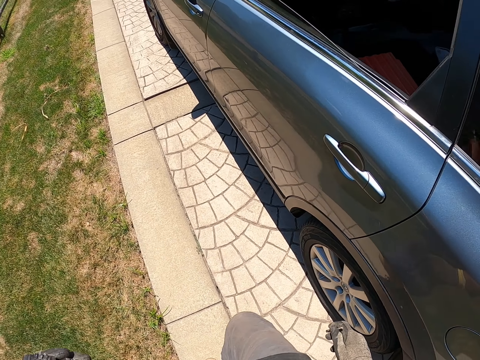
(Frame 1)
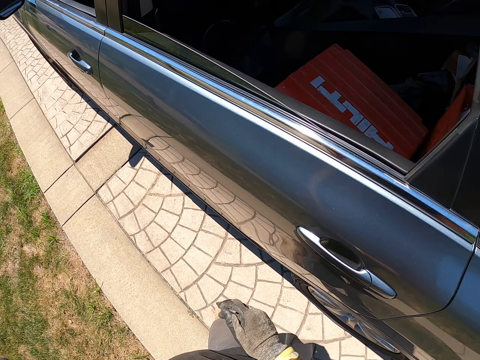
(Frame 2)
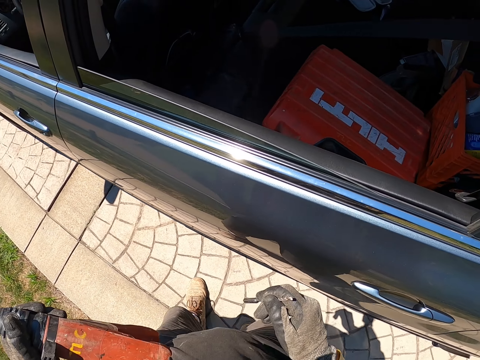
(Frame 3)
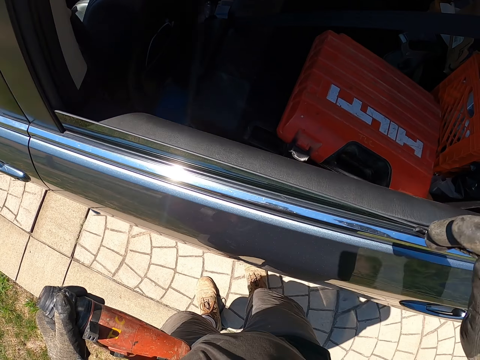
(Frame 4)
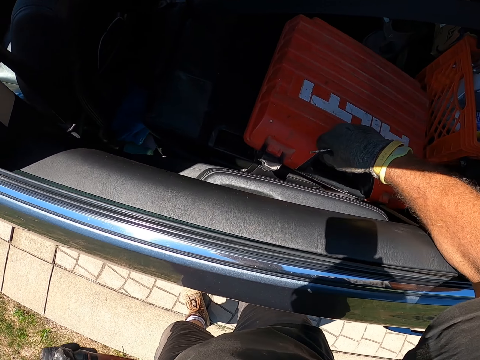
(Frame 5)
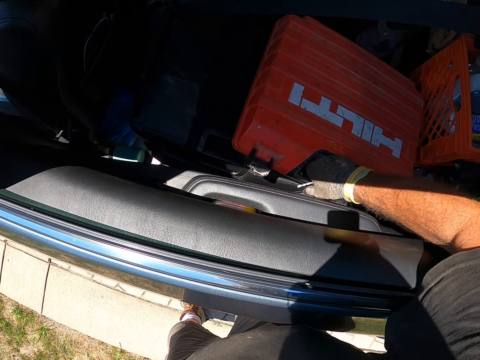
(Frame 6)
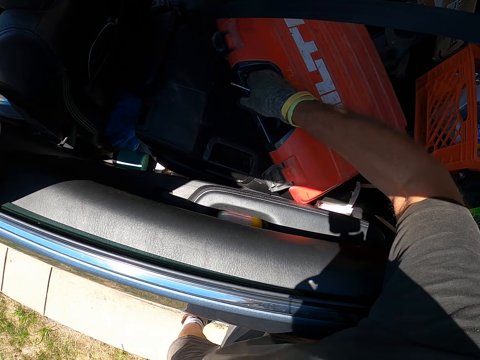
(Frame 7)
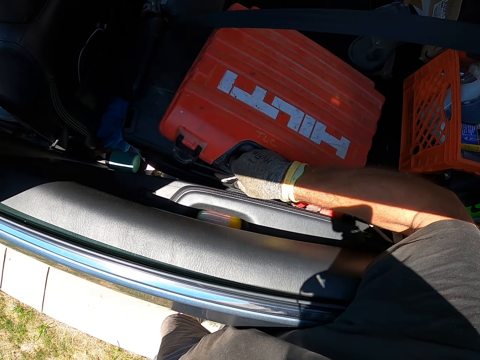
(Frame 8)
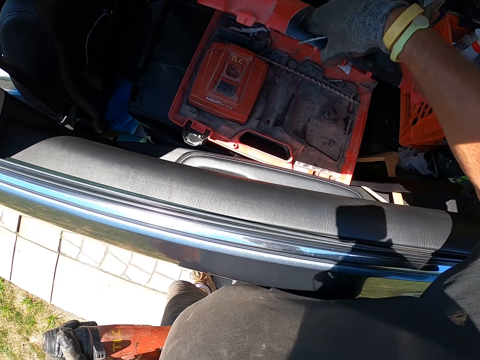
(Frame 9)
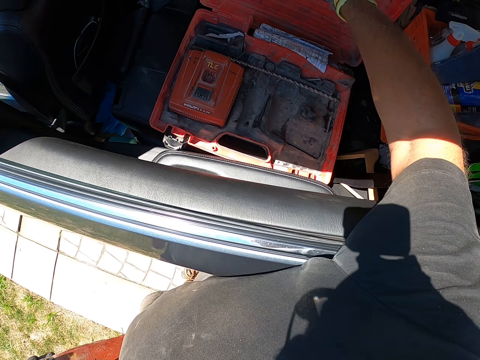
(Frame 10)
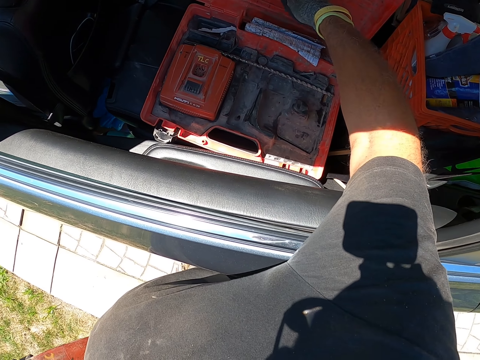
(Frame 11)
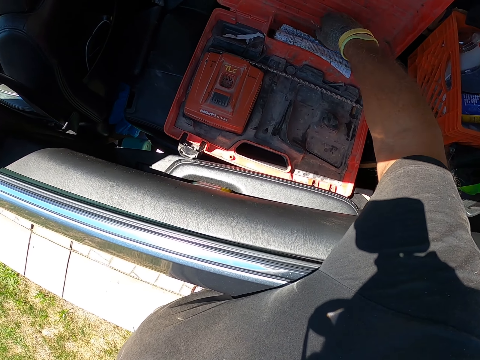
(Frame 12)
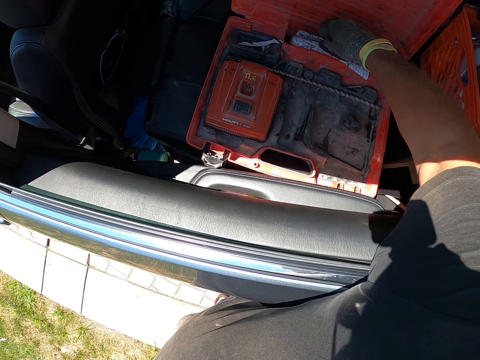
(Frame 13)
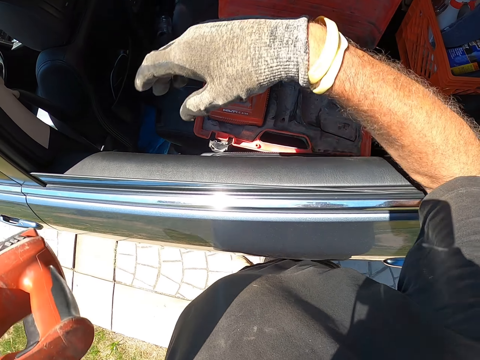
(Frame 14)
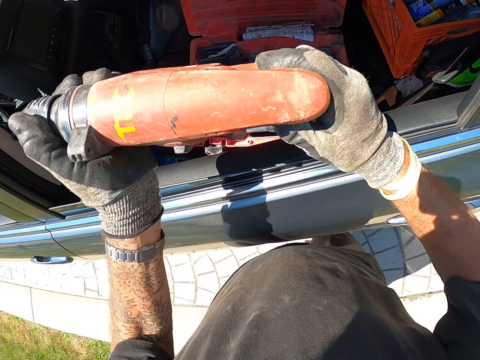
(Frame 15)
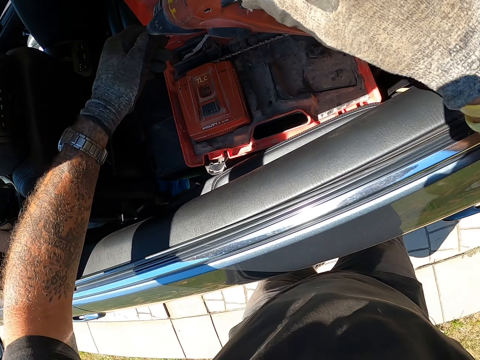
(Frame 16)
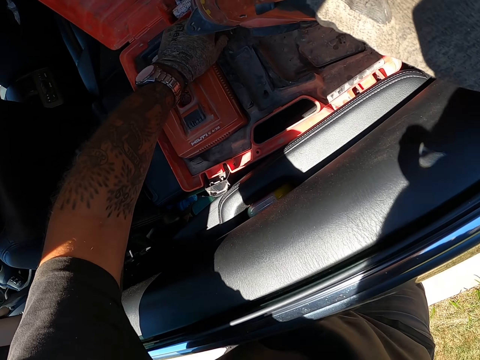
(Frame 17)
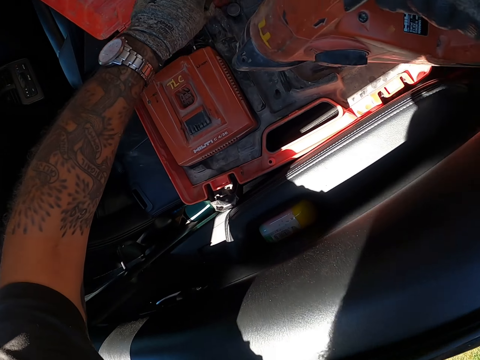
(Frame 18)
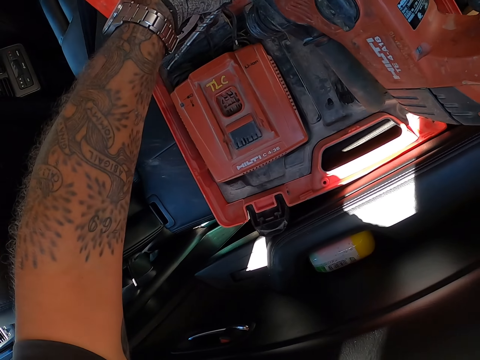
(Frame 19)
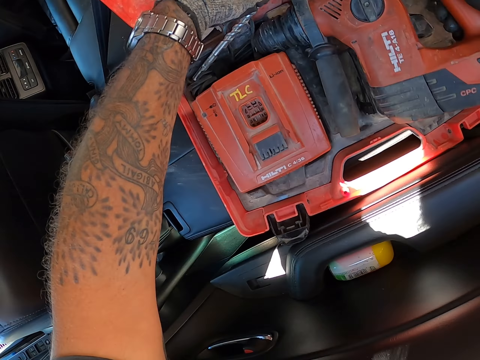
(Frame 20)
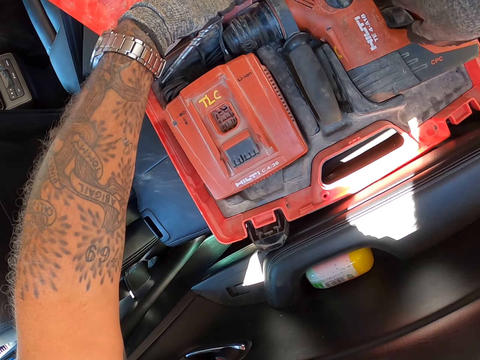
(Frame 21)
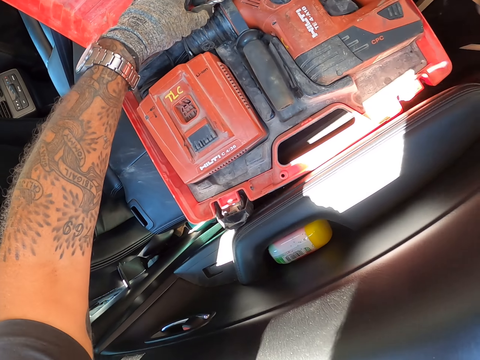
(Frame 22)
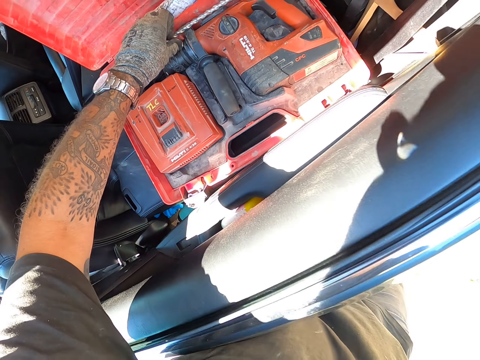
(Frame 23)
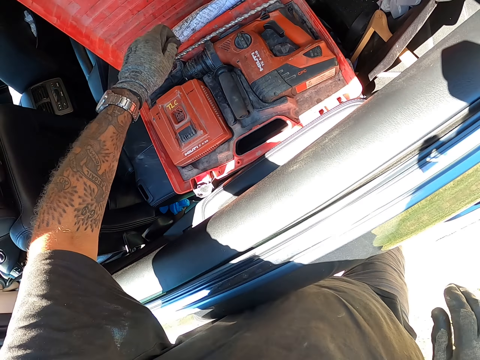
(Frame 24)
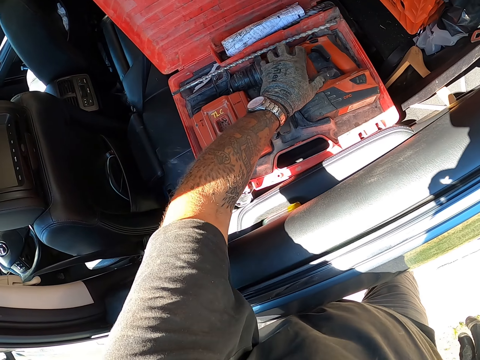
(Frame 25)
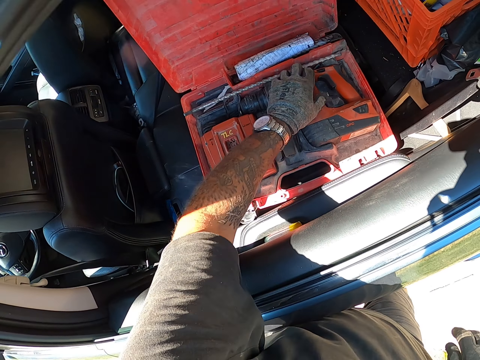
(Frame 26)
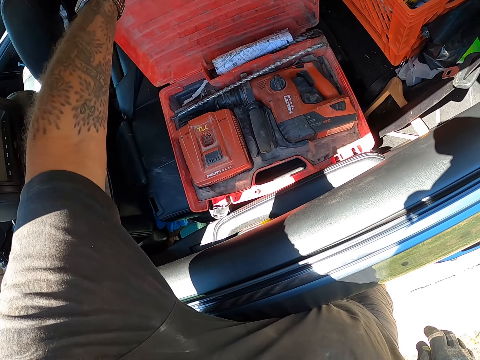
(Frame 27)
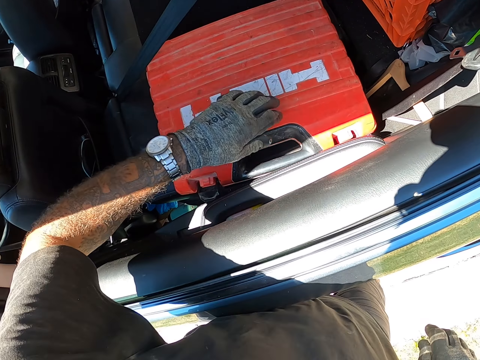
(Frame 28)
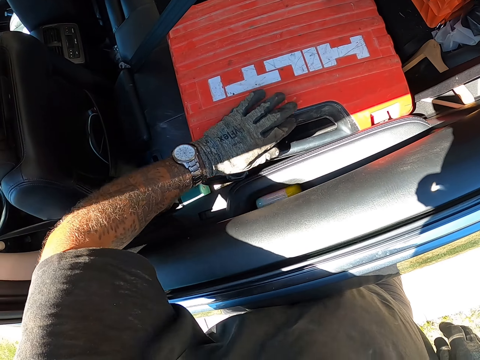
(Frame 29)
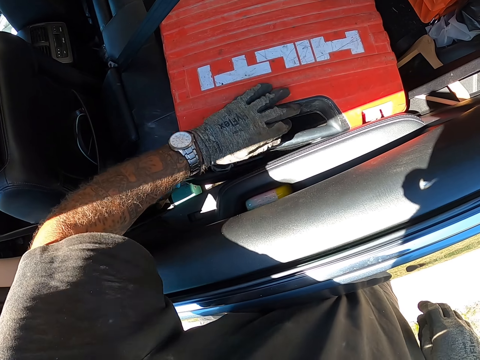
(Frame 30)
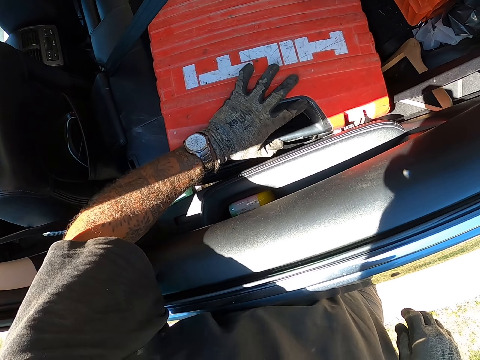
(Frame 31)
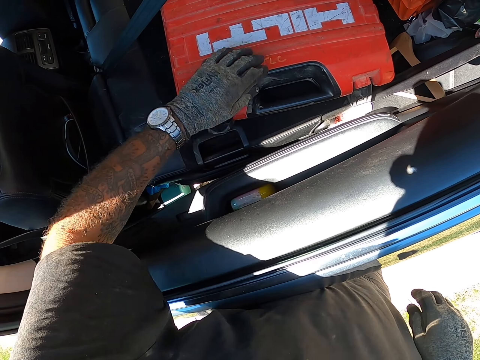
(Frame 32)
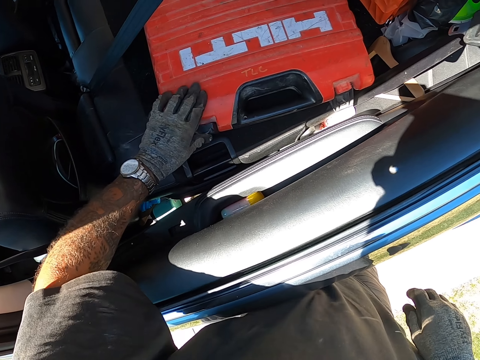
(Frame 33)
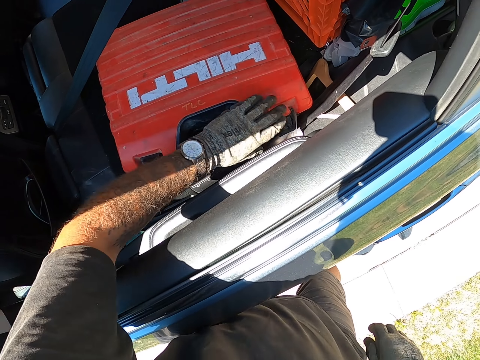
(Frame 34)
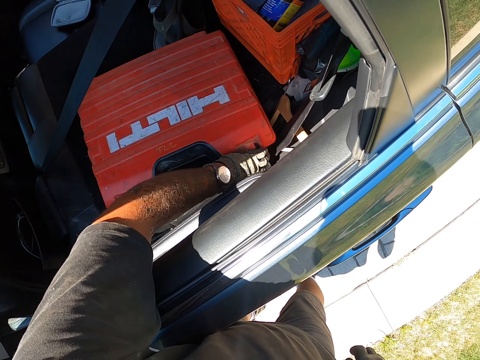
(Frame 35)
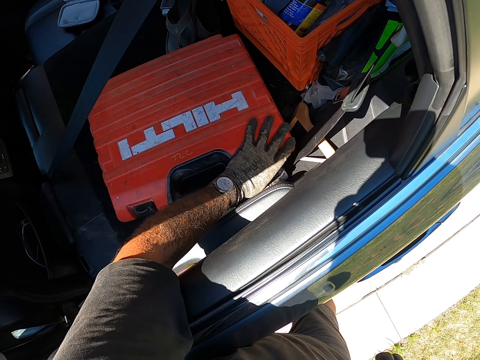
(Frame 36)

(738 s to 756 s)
The camera wearer moves a tool box. They open the tool box. They hold something in the tool box. They hold the hand drill. They move a drill bit in the tool box. They put the tool box in the car. They put the power drill and something in the tool box. They look around. They move the drill bit in the tool box. They close the tool box. They move the tool box. They close the tool box.

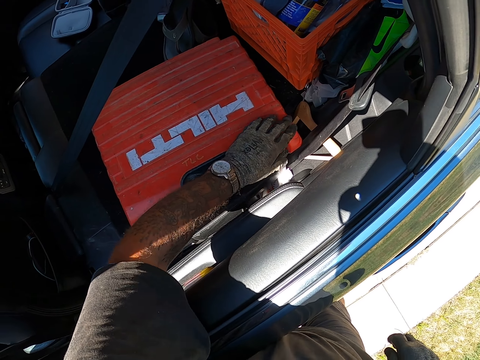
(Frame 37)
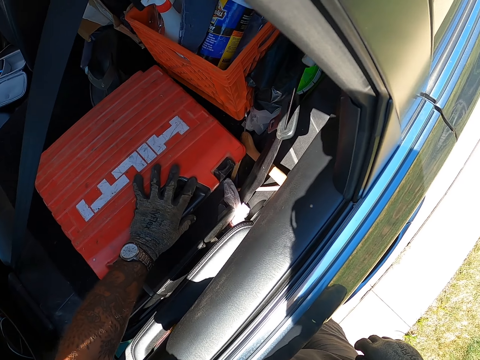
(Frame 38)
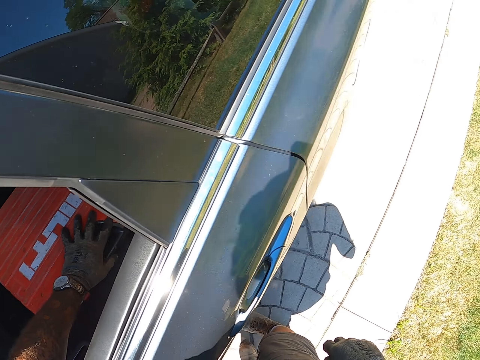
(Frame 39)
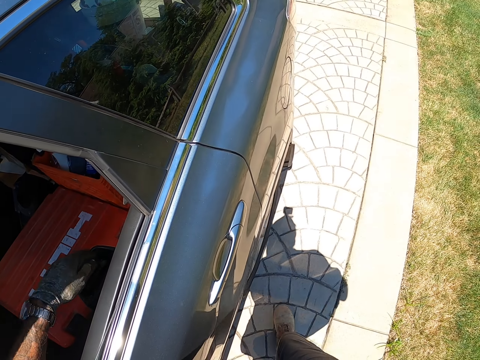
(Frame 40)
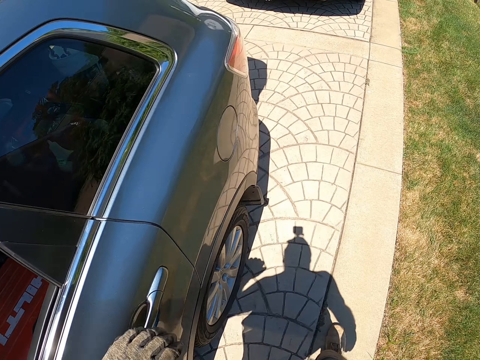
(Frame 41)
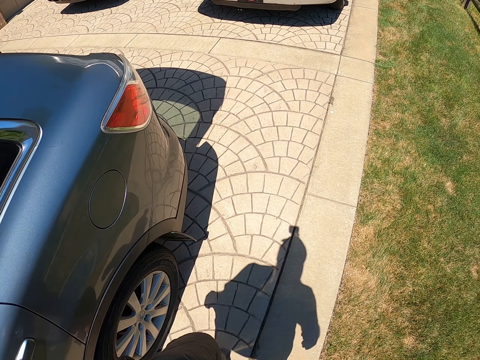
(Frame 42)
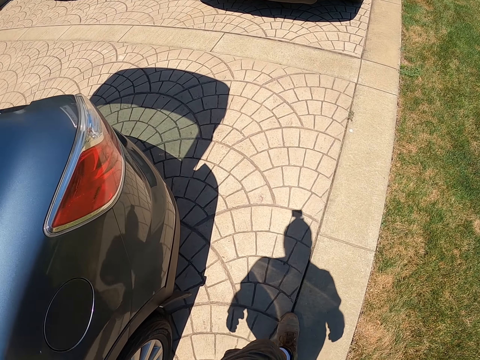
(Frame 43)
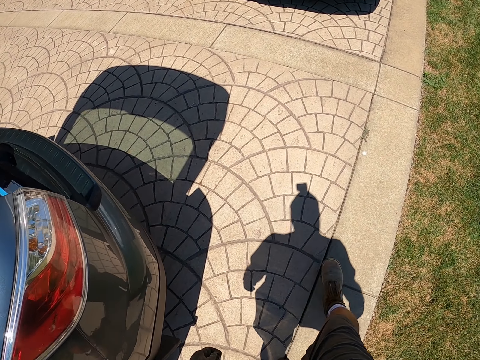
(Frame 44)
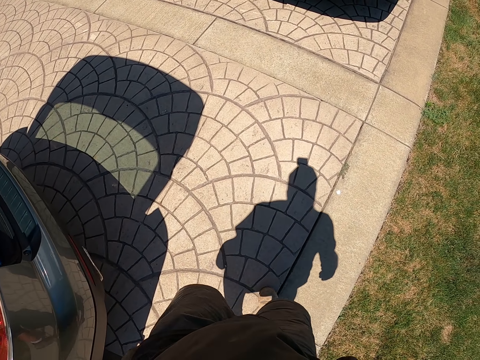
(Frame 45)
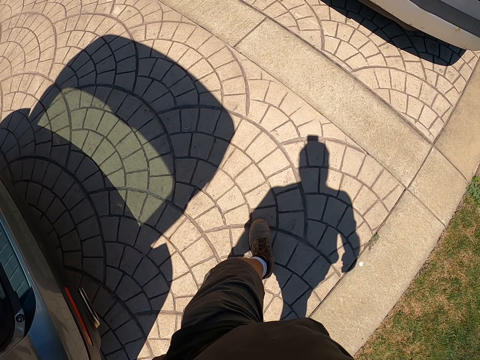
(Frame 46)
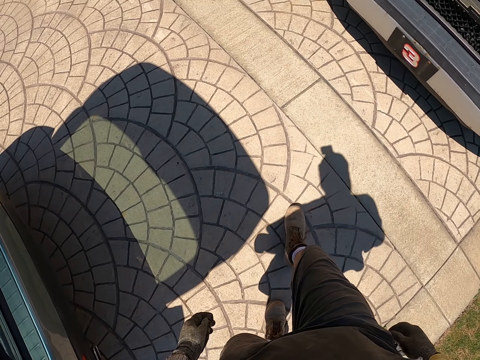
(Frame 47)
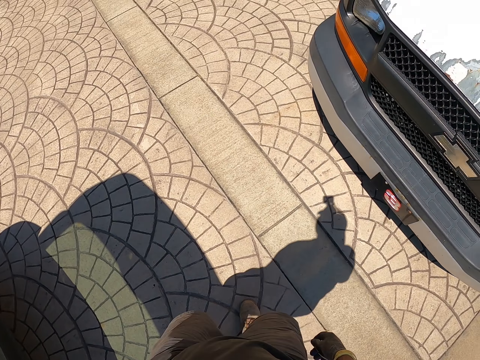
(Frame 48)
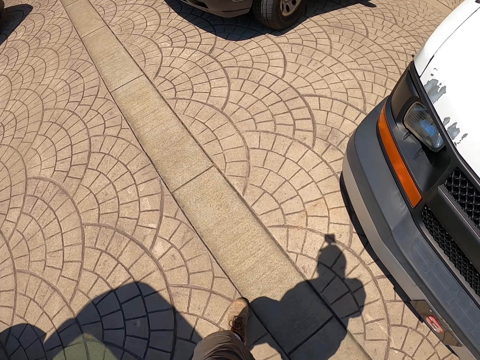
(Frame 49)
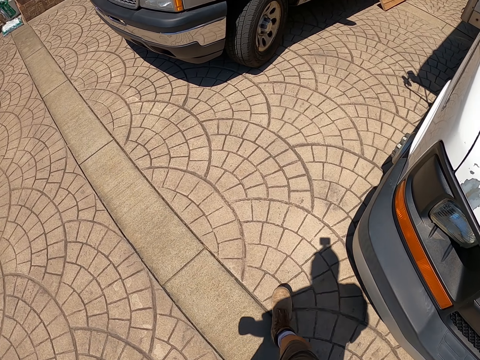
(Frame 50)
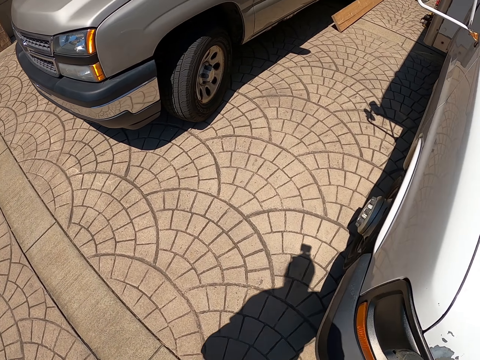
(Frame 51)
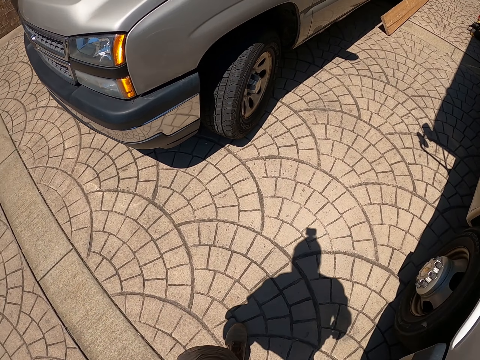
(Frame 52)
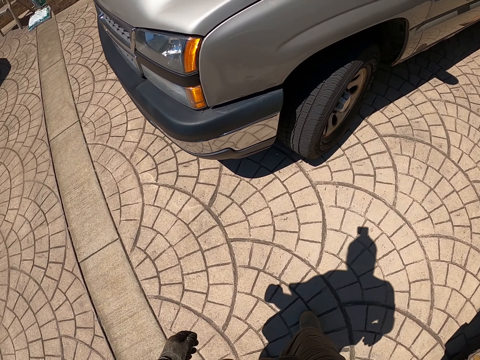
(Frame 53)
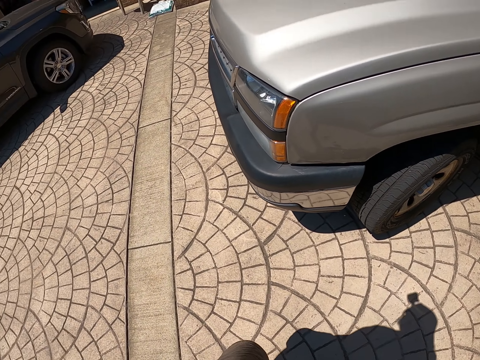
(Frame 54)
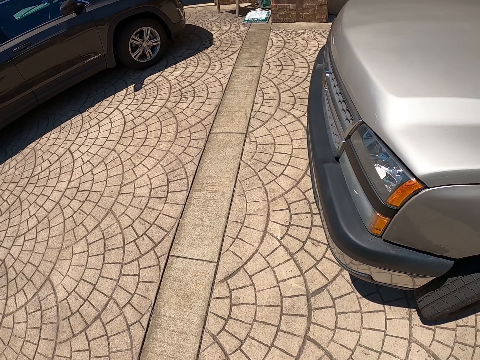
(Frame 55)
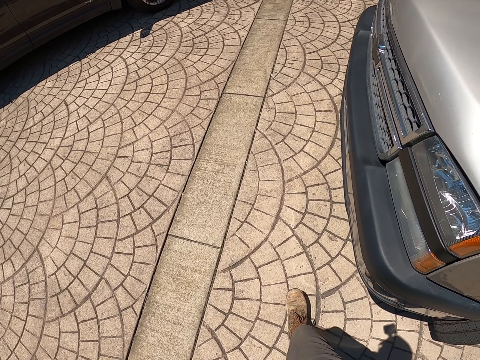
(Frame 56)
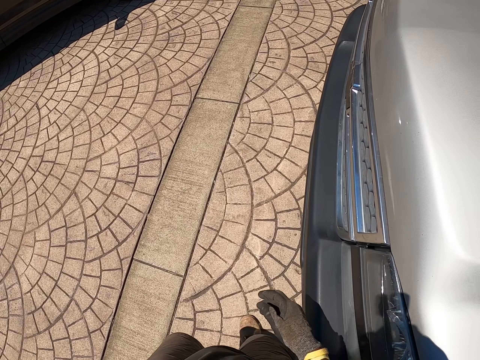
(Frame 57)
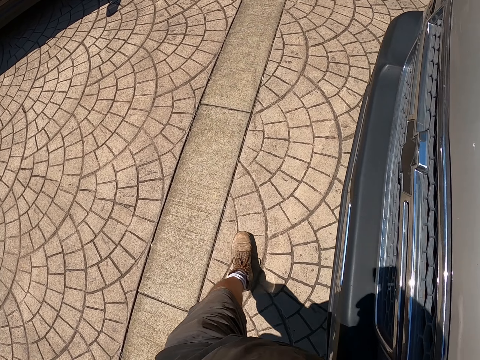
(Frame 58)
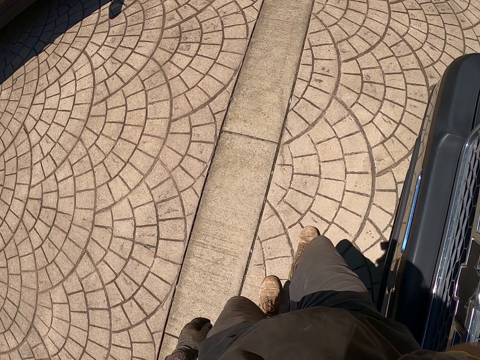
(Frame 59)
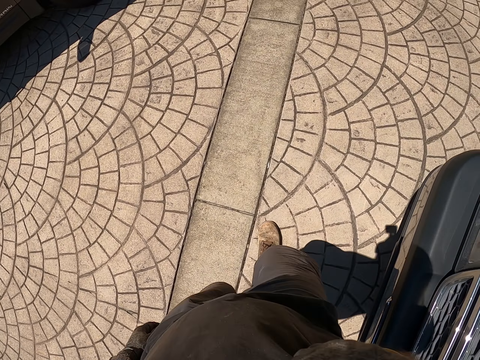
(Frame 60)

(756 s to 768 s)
The camera wearer moves a tool box. They move around. They walk on a pavement. They move a hand.
